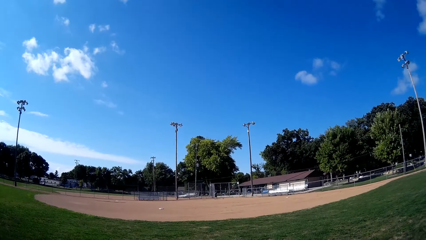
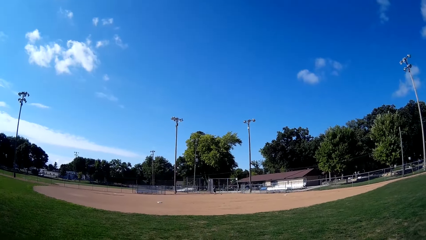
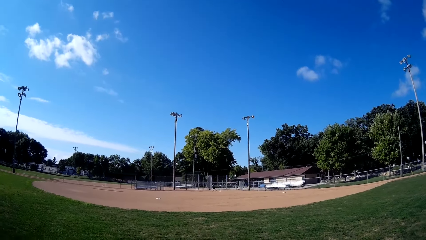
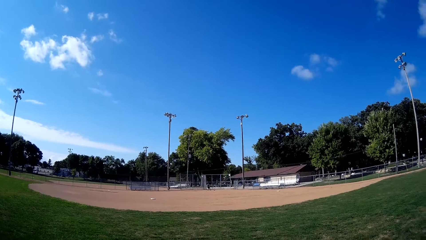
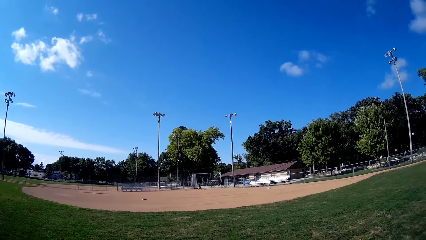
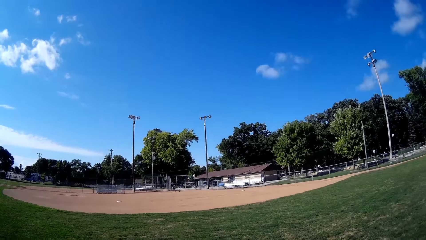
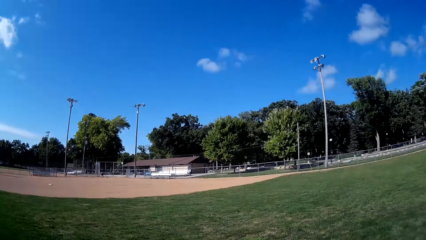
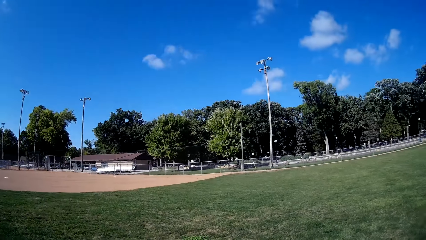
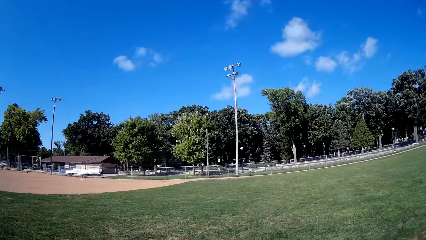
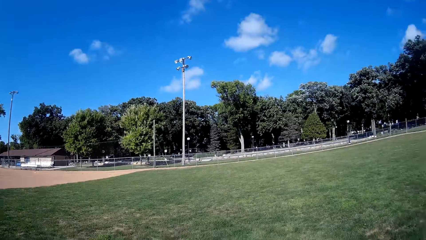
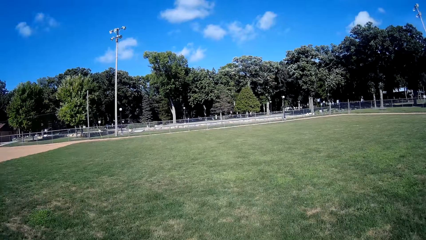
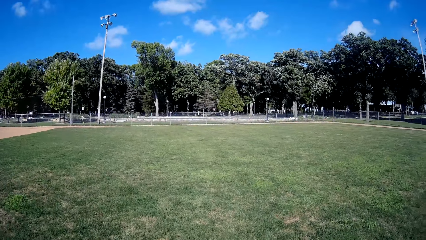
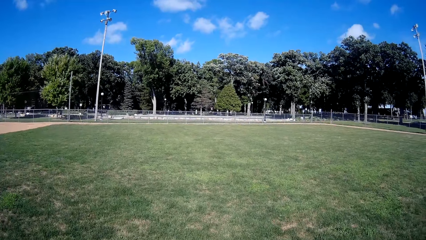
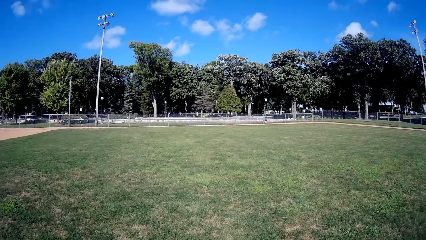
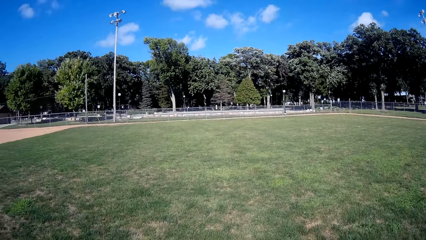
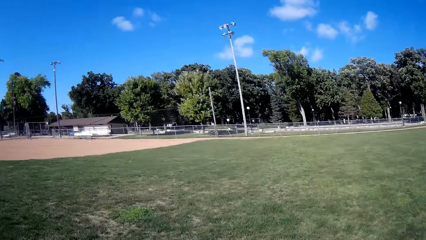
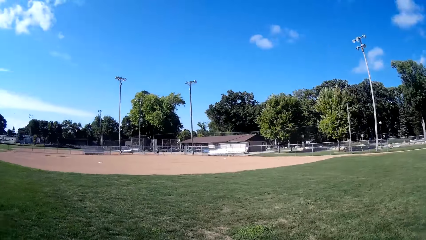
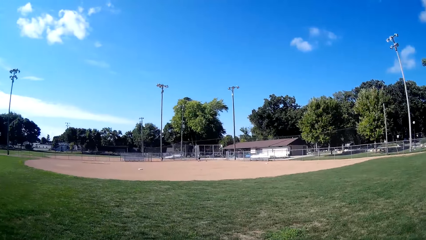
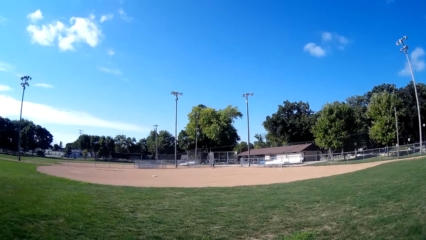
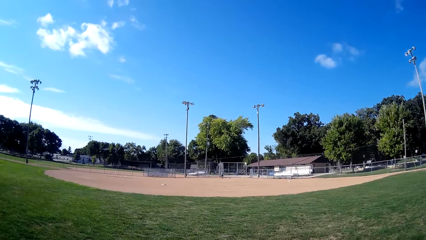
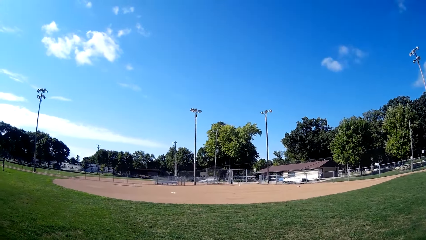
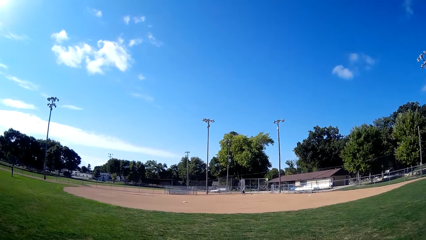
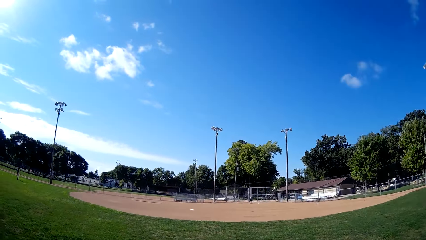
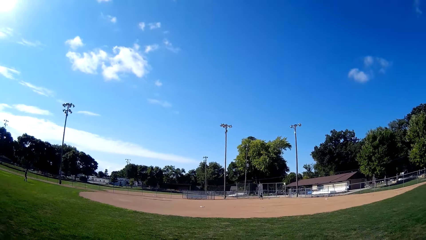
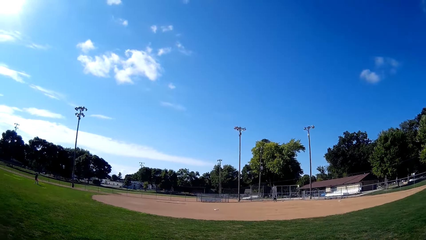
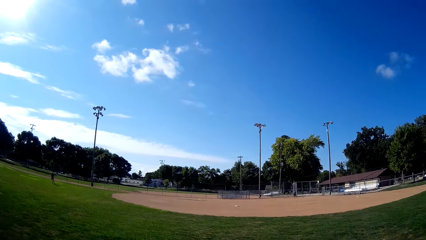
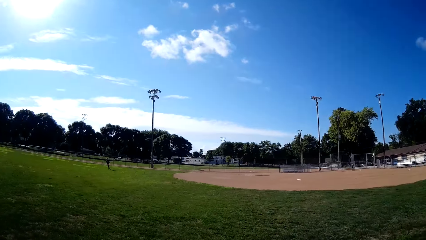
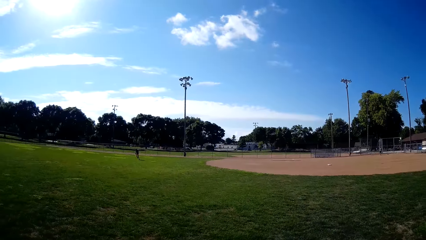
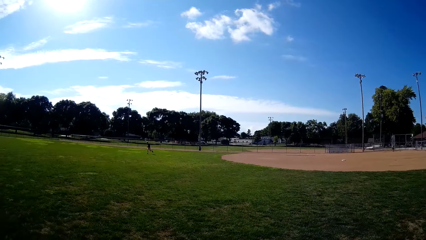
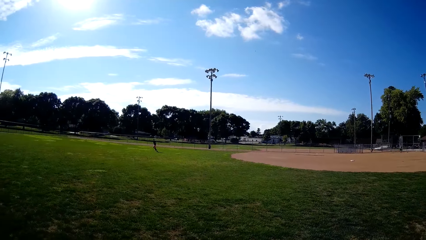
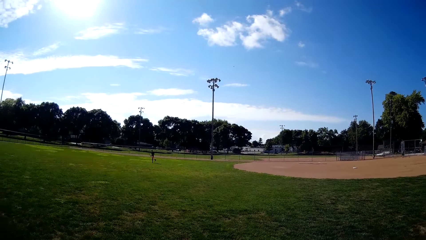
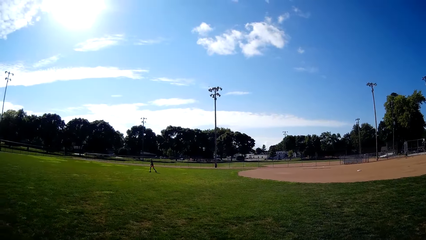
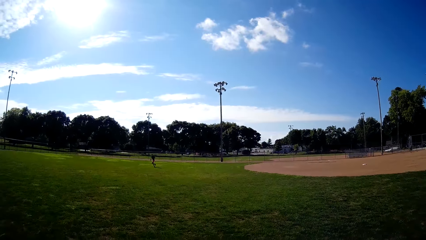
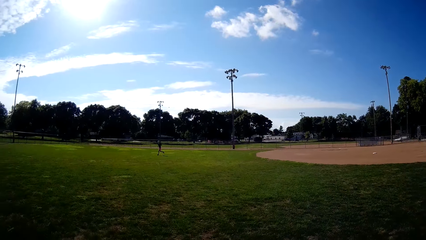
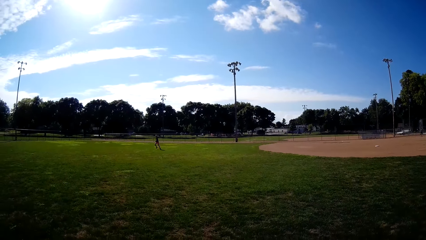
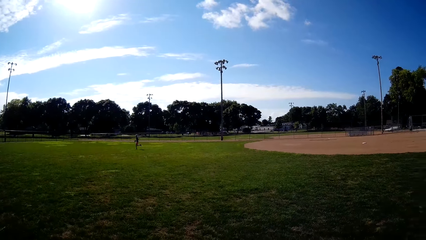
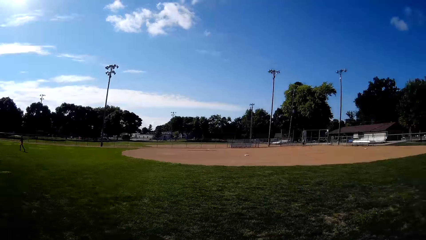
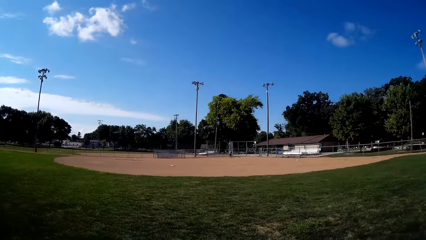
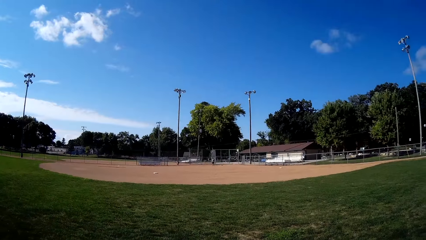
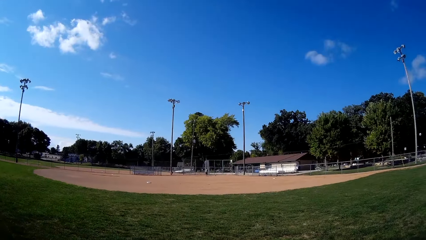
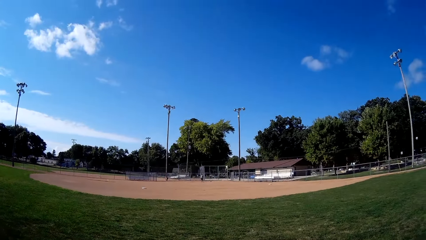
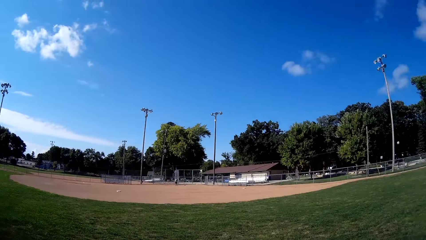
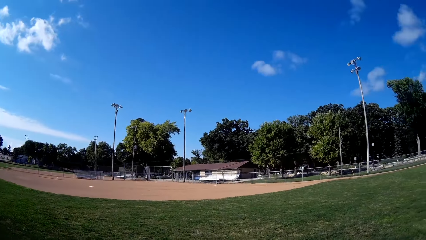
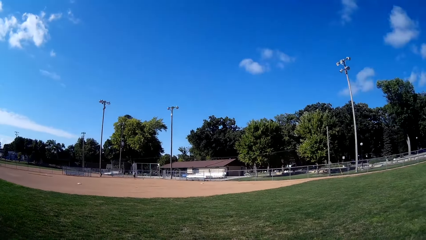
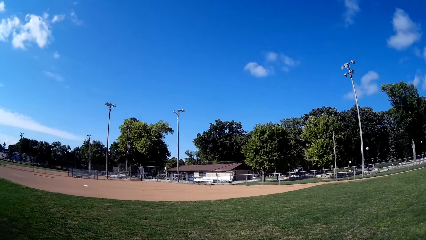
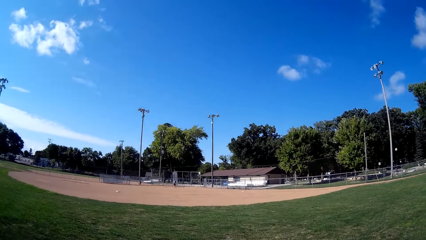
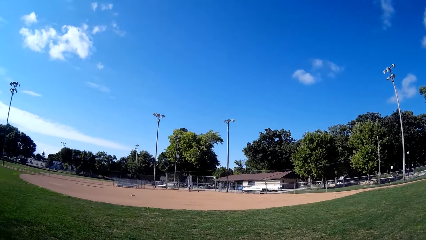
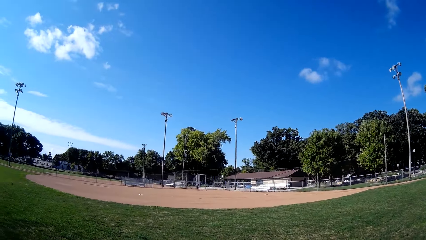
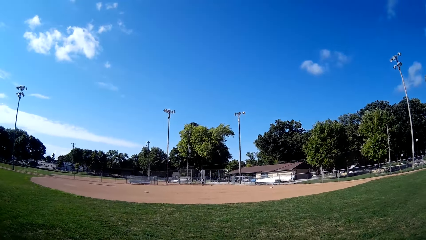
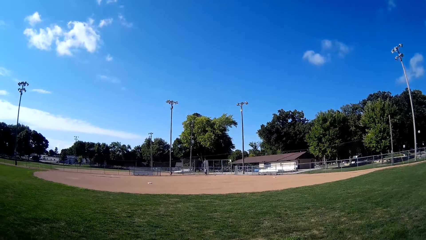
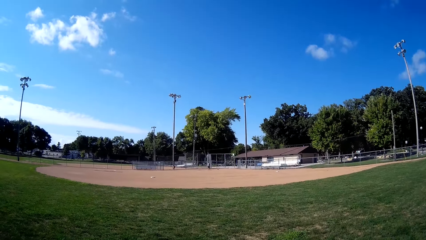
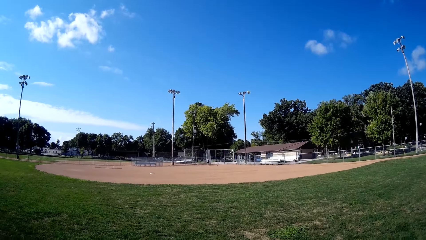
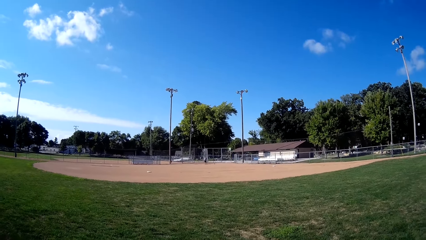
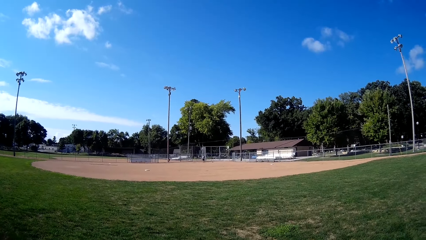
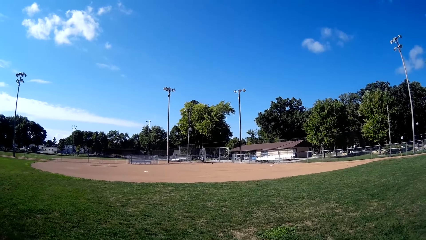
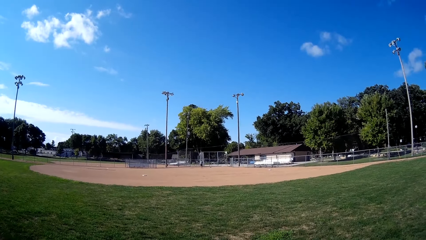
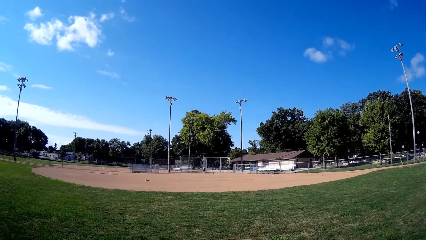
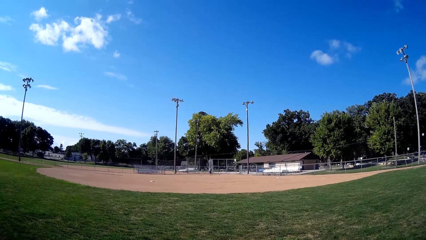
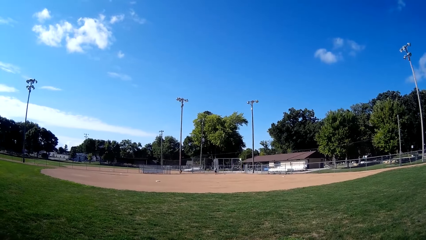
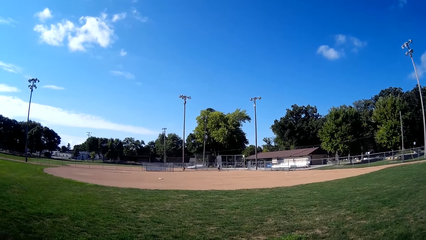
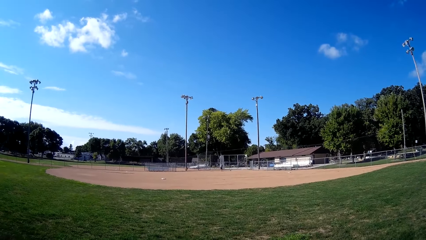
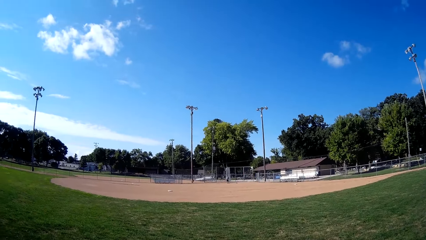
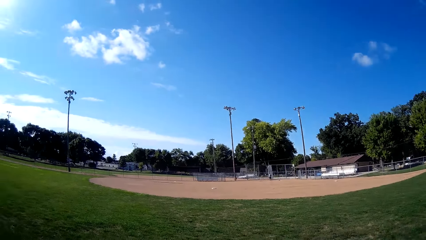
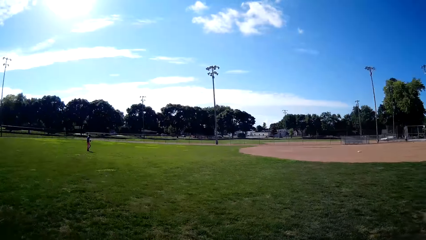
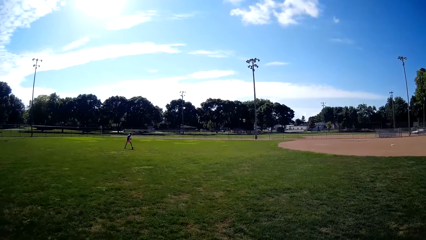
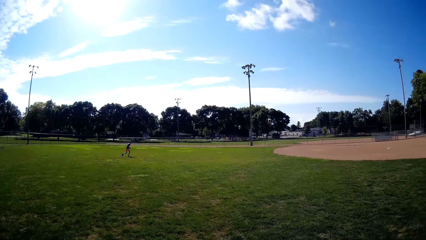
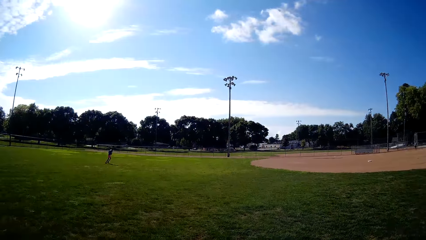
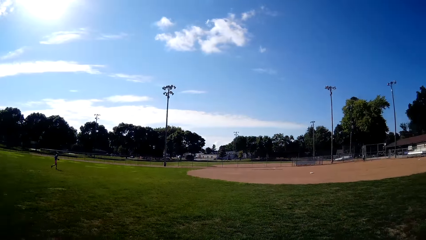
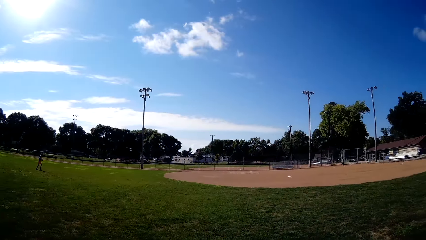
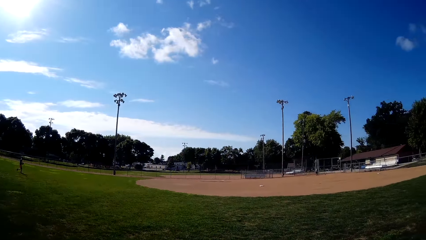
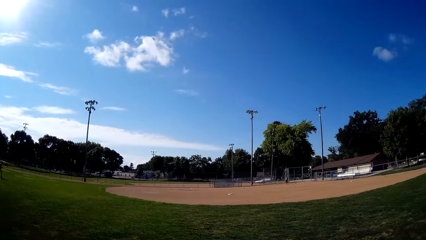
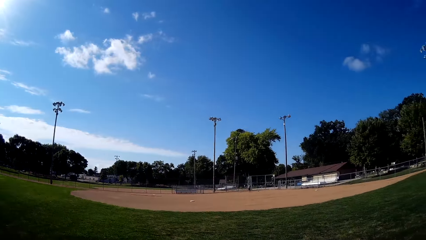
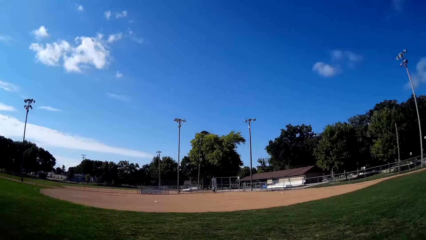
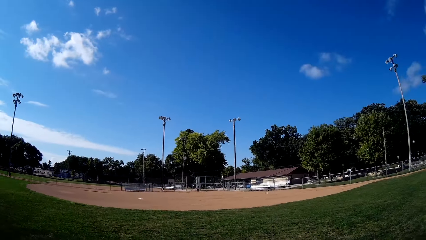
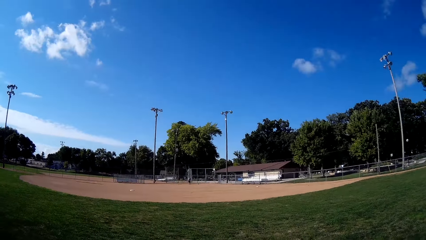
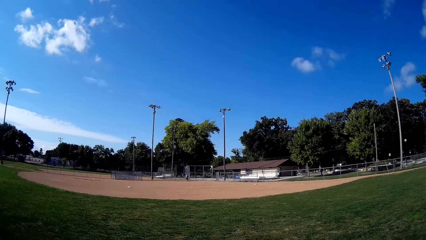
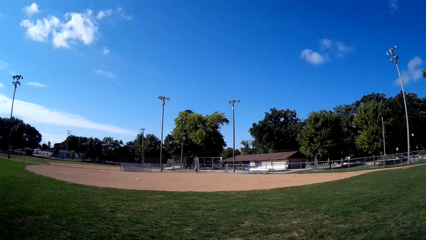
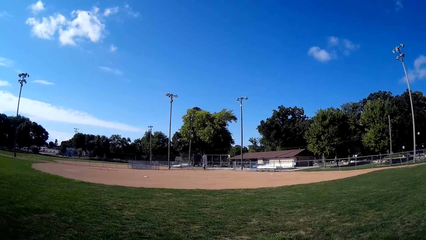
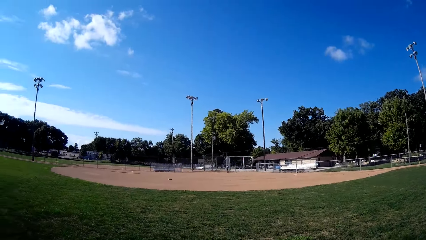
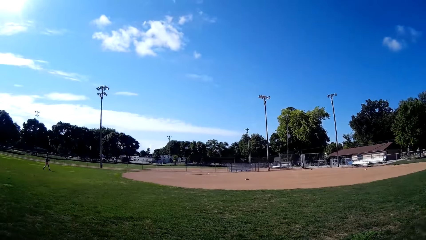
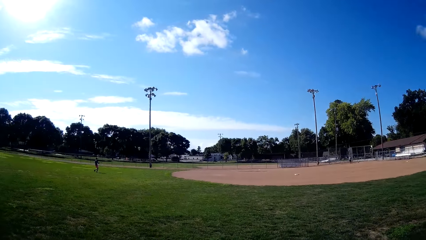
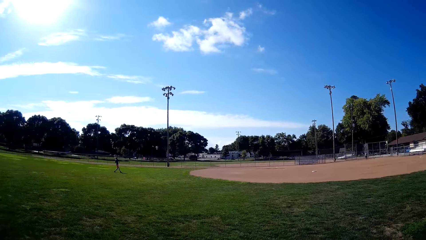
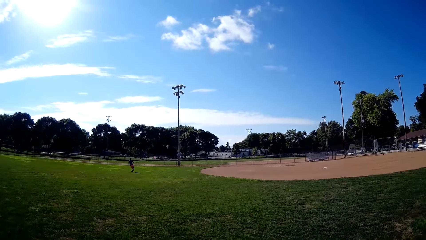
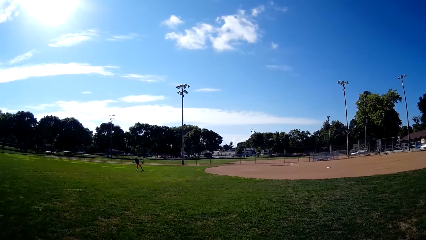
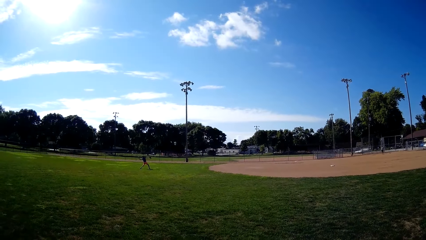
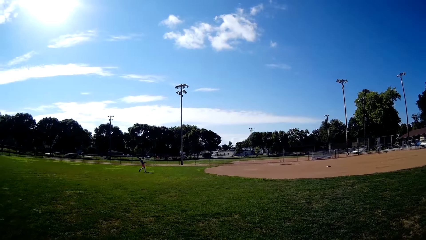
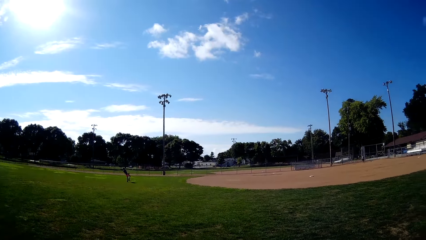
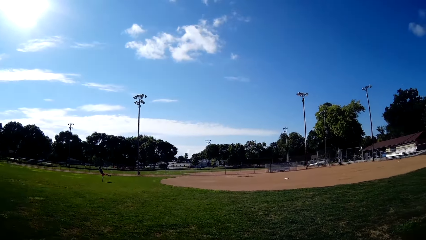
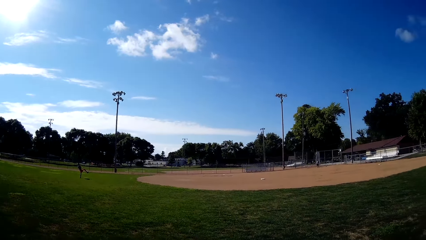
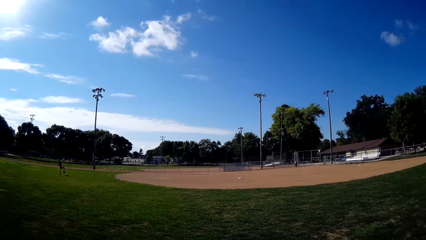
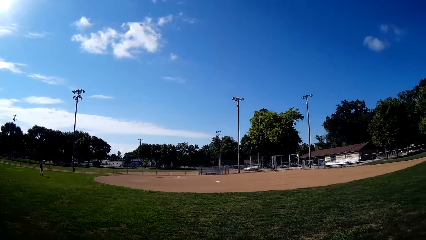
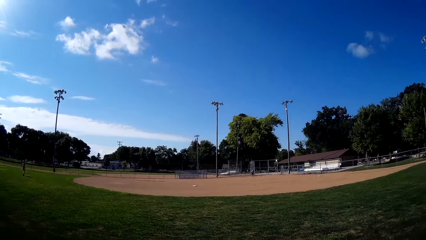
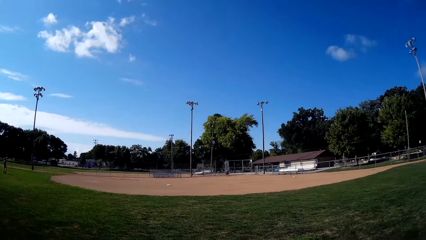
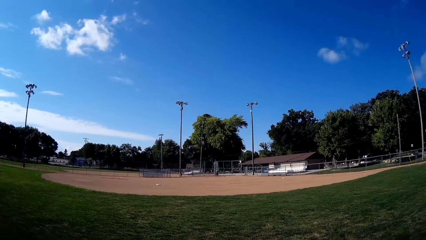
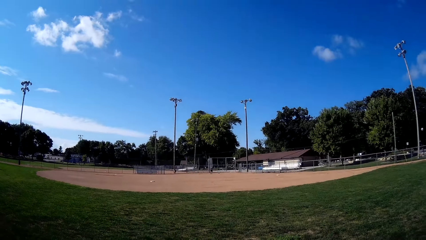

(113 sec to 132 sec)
The camera wearer walks towards a fence. He looks to his left. He talks to a man.
